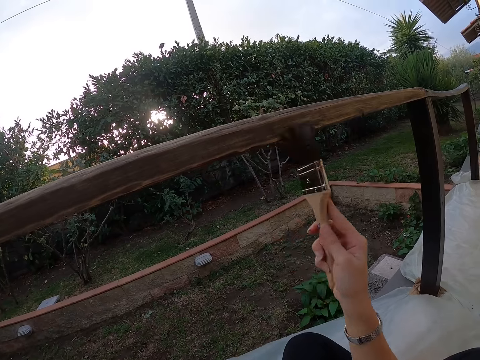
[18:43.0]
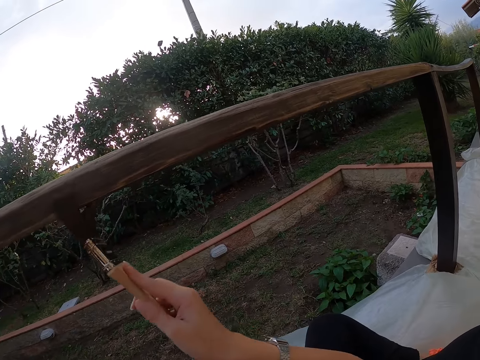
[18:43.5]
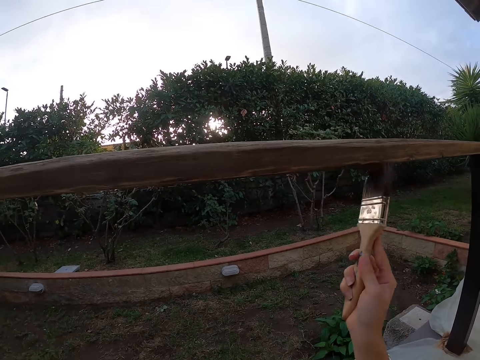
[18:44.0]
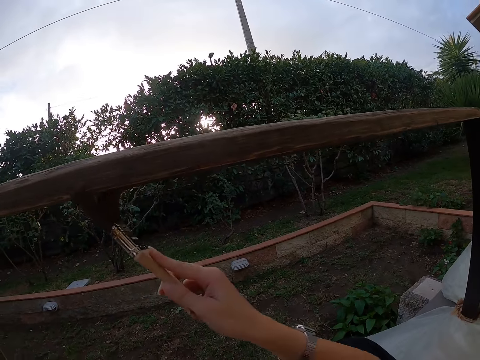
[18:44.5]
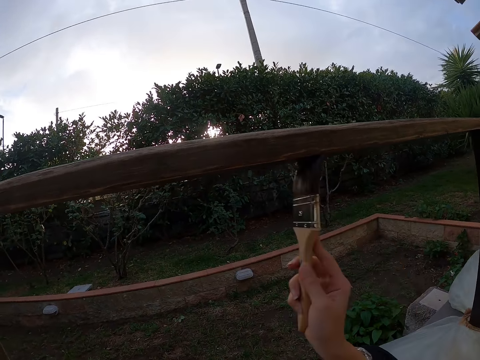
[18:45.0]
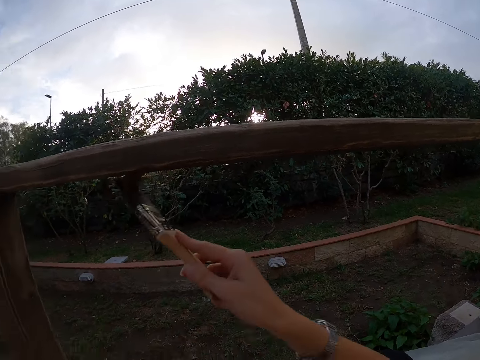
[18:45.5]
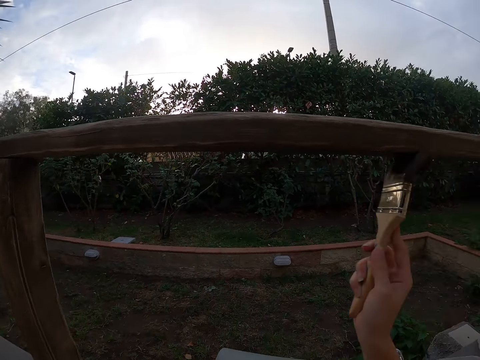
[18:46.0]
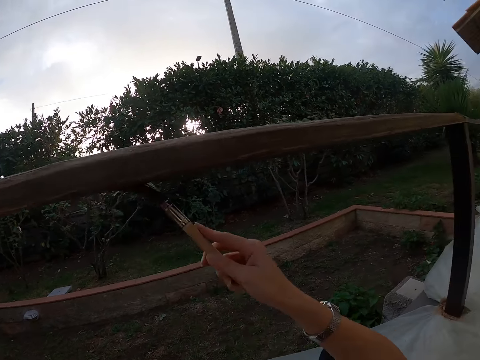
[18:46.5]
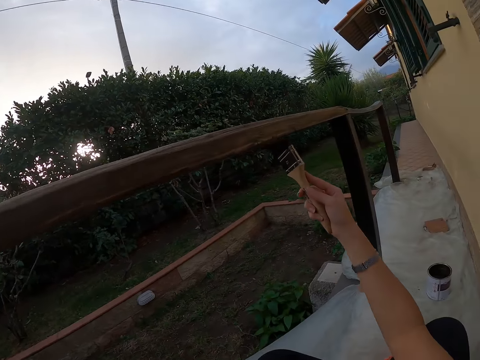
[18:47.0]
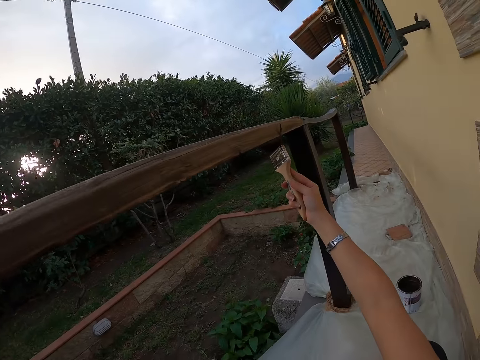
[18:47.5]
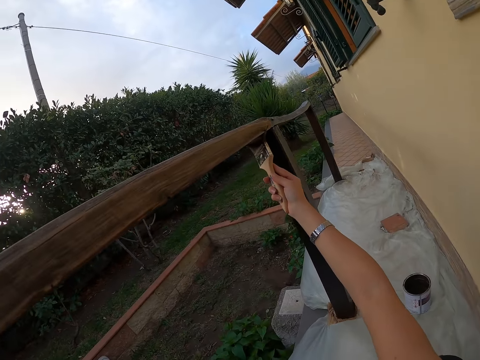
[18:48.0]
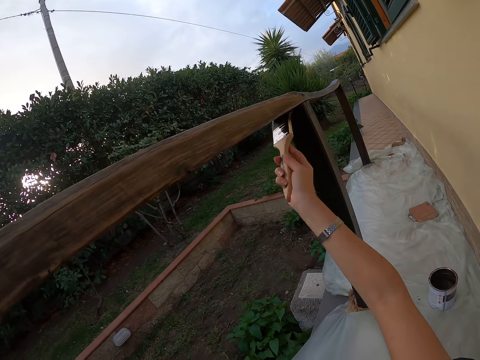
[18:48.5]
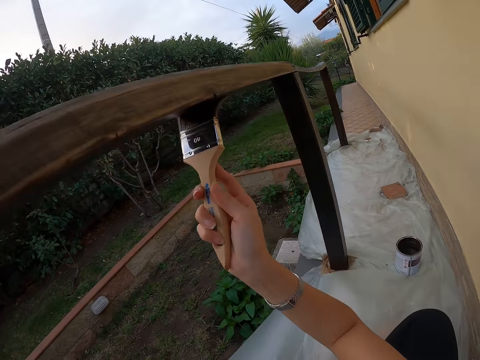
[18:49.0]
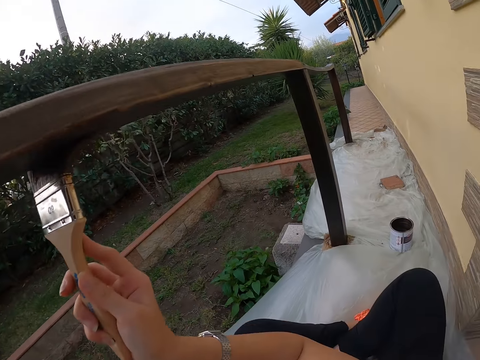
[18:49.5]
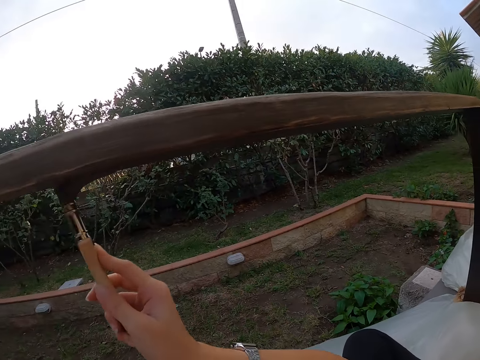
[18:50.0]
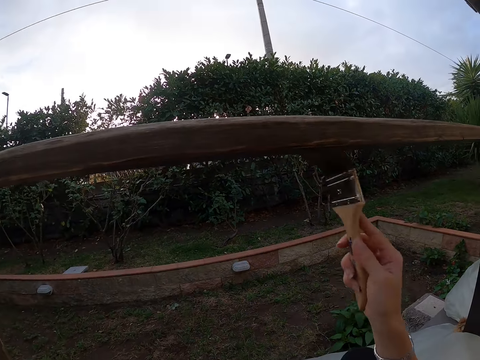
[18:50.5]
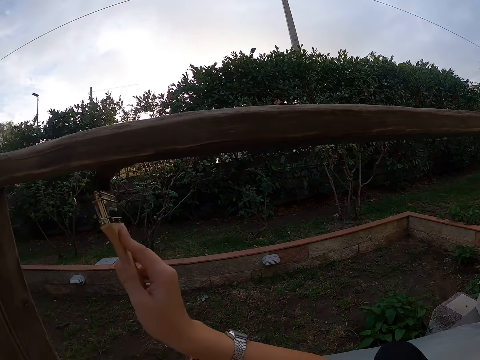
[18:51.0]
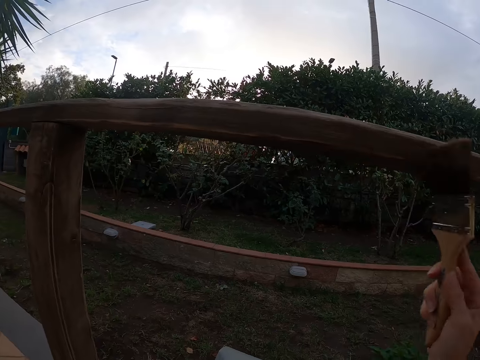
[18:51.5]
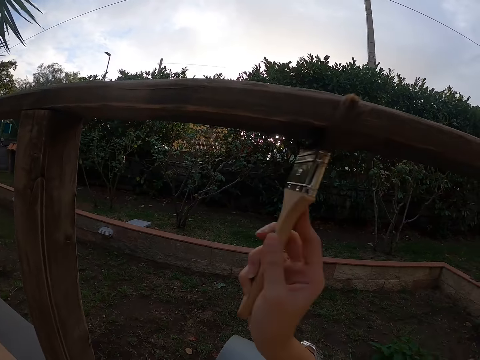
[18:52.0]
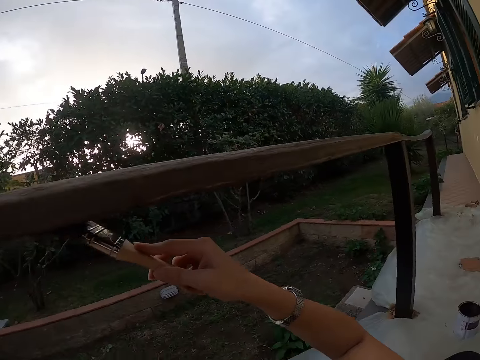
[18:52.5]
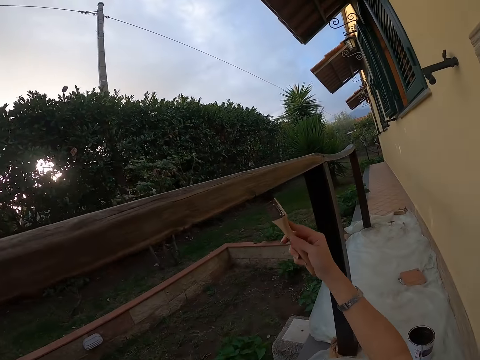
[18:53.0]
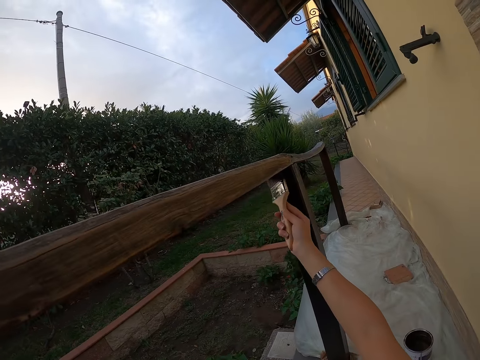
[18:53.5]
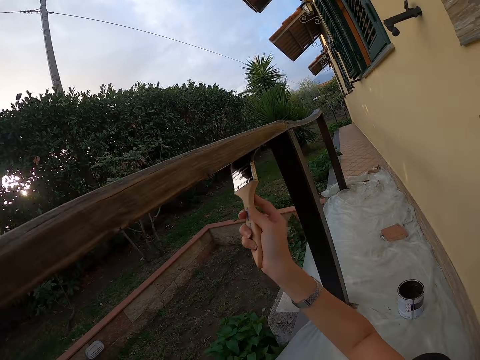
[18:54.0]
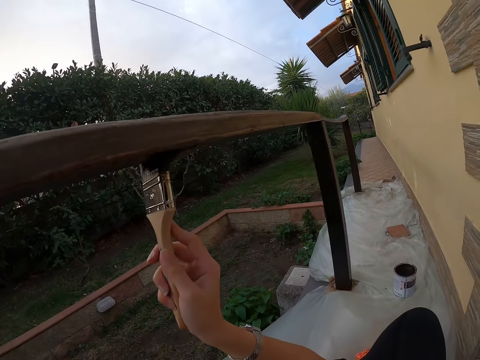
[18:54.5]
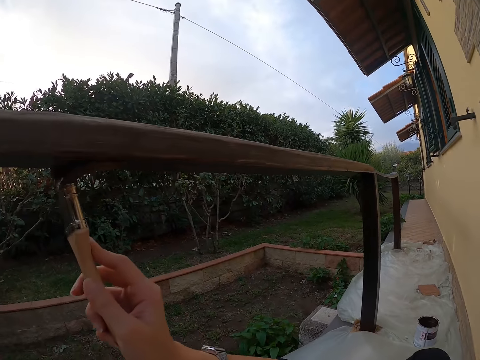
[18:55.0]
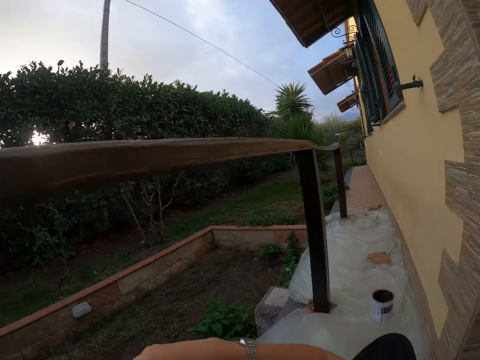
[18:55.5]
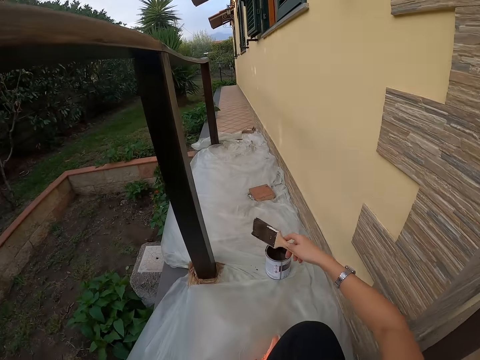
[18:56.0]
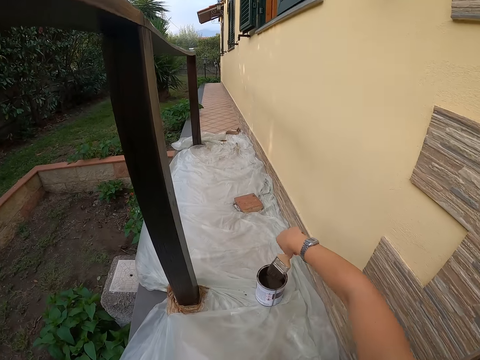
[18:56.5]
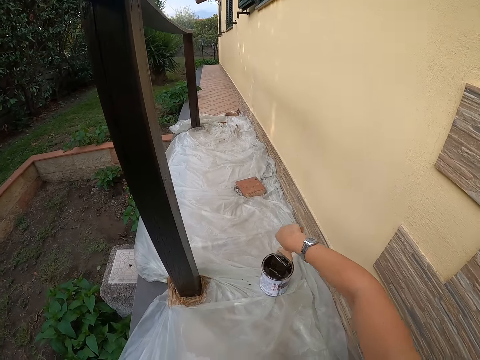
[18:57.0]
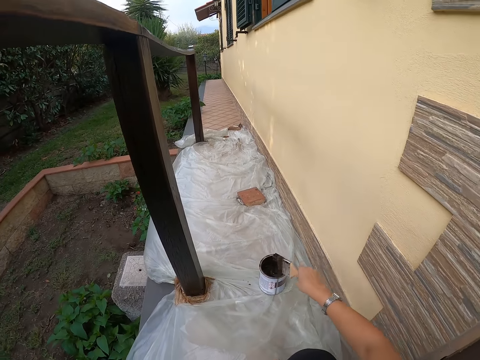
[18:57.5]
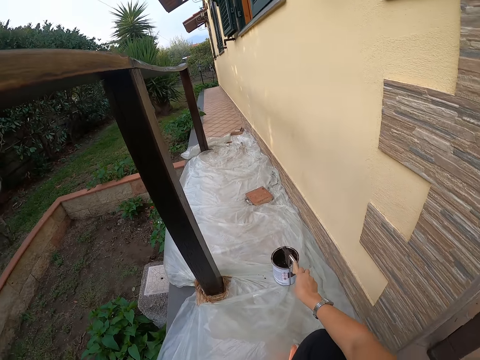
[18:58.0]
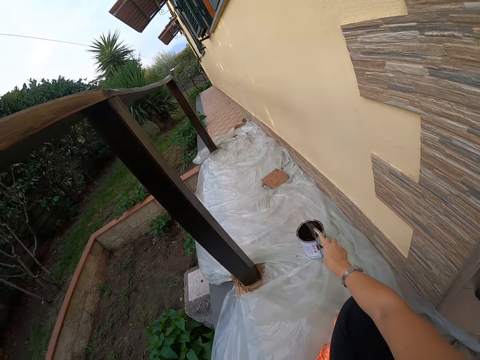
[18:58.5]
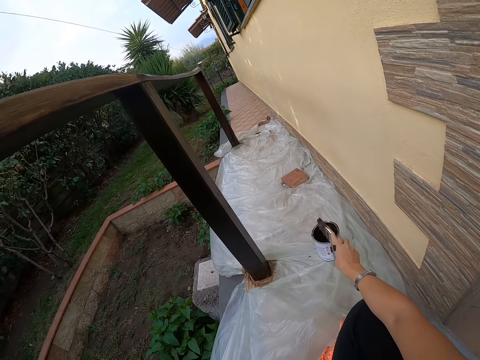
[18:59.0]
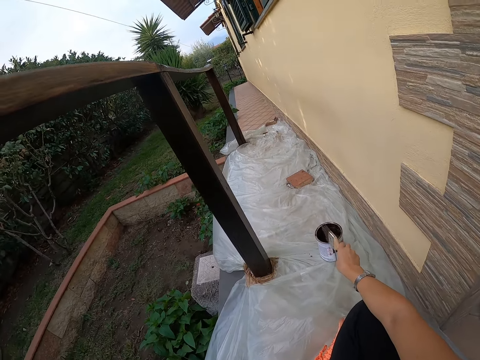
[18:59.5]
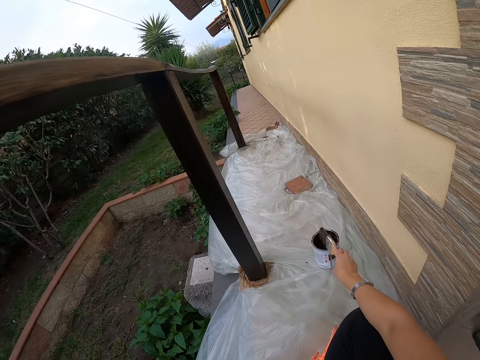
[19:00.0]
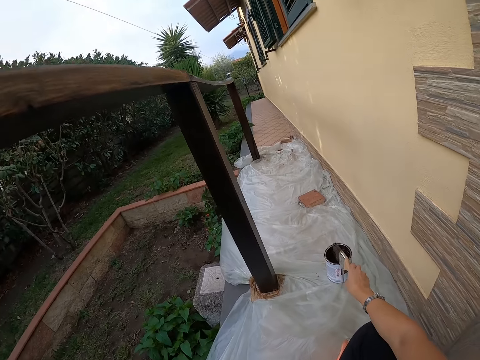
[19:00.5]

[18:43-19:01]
The camera wearer stops painting the balcony. They take some paint from the paint can with the paint brush. They hit the top of the paint can with the paint brush.

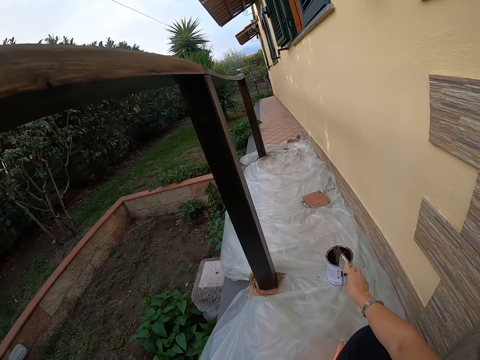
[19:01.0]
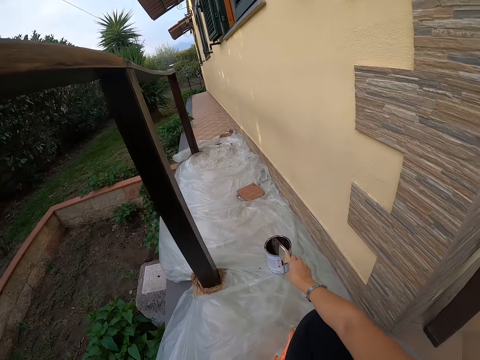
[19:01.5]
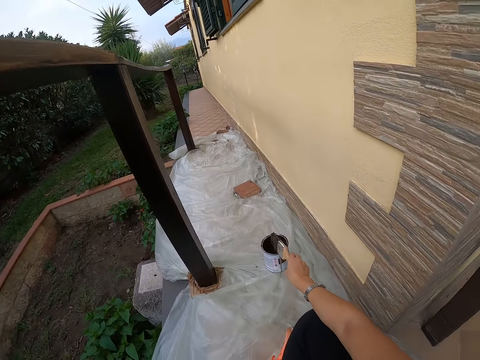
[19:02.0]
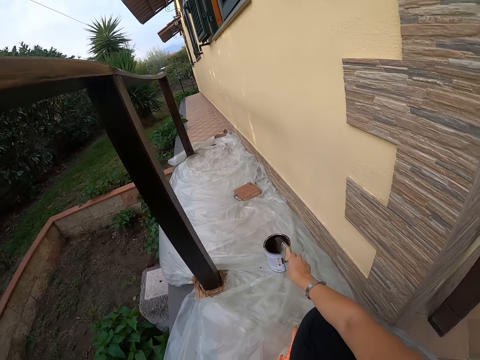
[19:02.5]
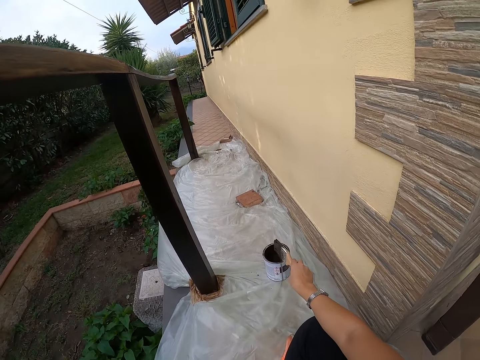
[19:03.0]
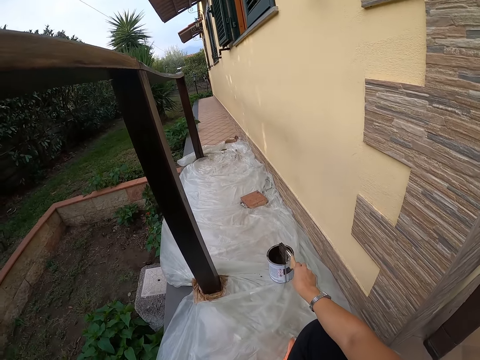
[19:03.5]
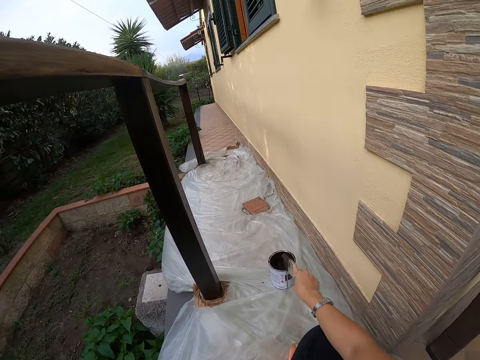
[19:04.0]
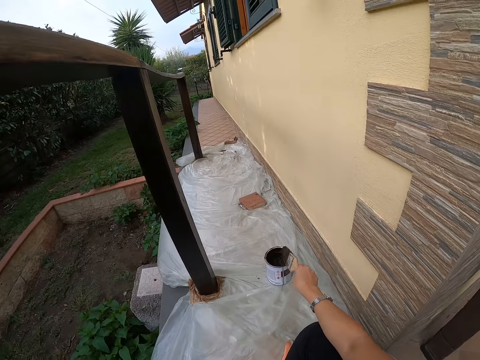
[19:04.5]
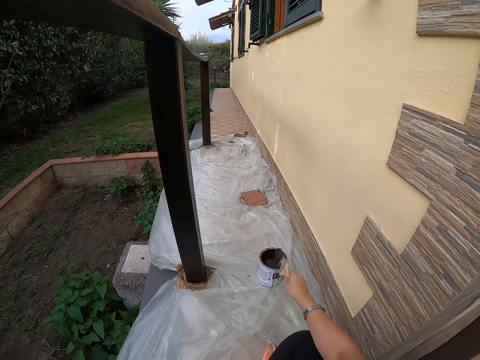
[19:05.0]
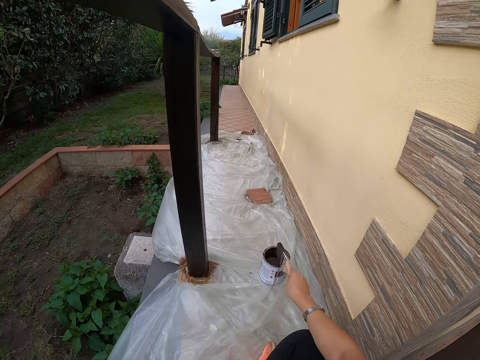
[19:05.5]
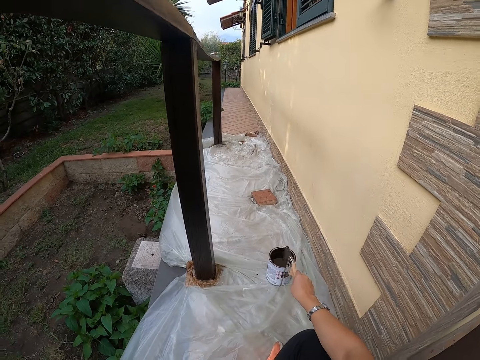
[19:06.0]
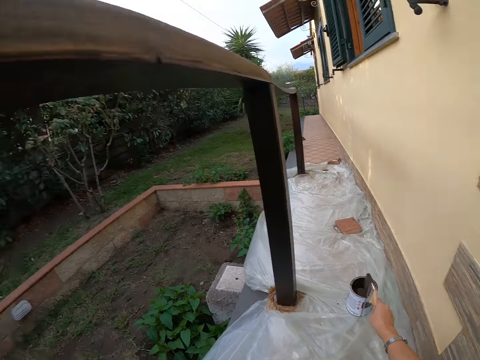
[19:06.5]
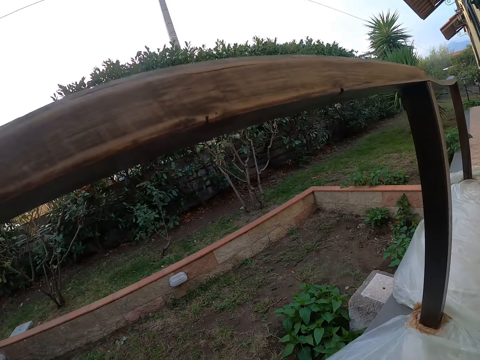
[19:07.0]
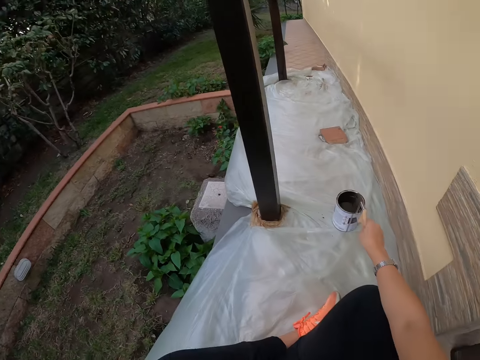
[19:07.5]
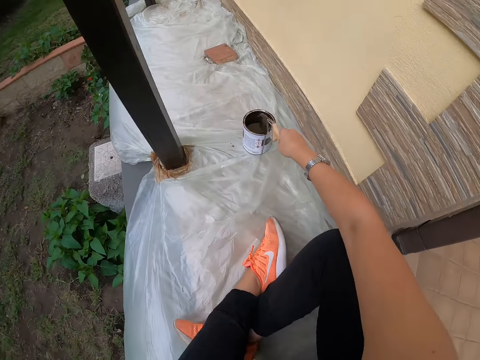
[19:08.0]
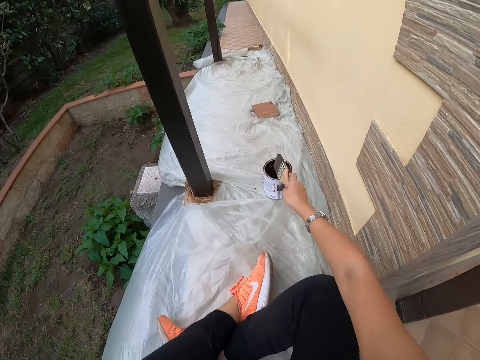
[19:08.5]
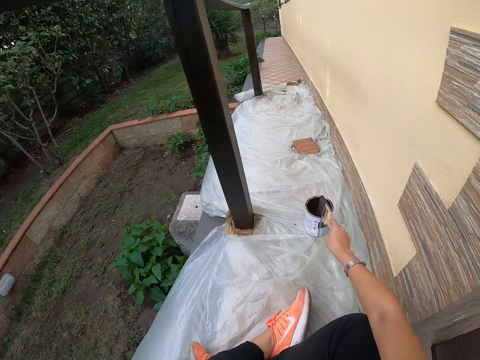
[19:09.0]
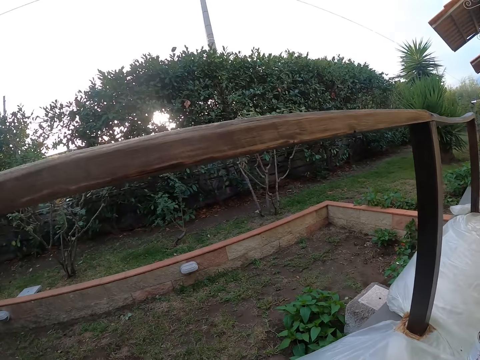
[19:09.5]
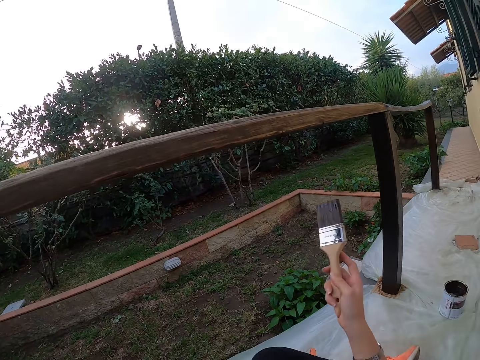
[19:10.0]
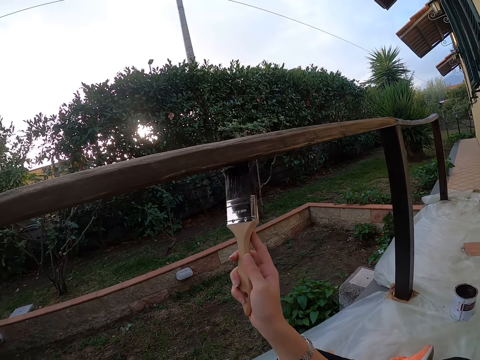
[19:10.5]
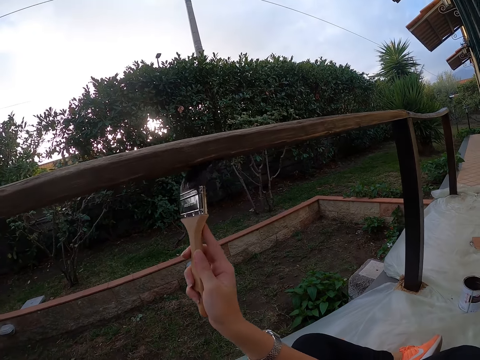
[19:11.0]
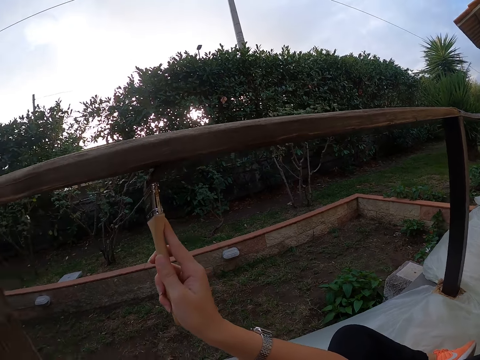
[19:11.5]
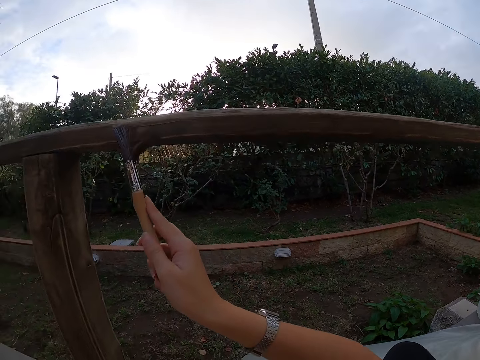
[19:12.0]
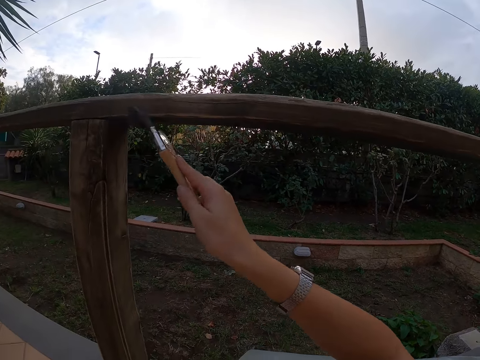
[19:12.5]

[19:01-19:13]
The camera wearer turns the paint brush. They hit the can with the paint brush. They look away from the can of paint. They look at the can of paint. They hit the can of paint. They stop hitting the paint can with the paint brush. They look away from the can of paint. They lift up the paint brush. They paint the balcony with the paint brush.
